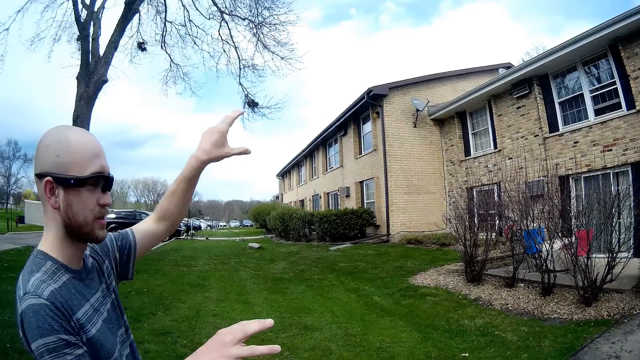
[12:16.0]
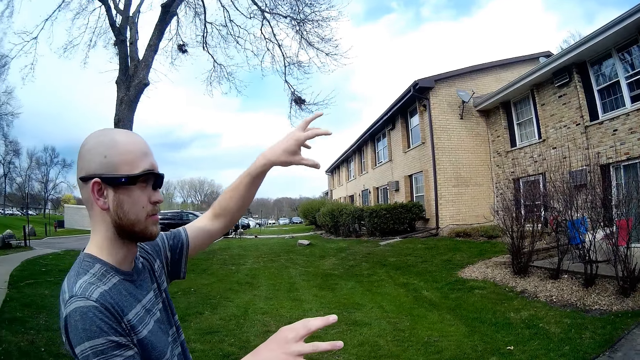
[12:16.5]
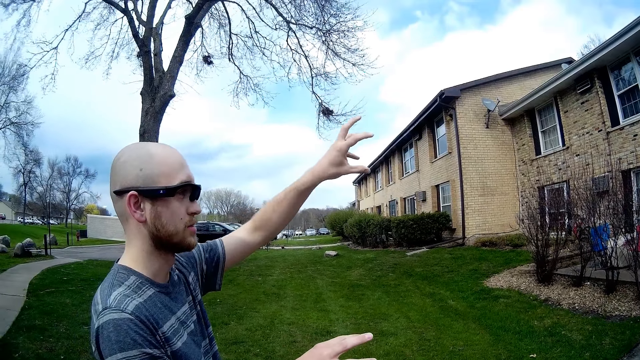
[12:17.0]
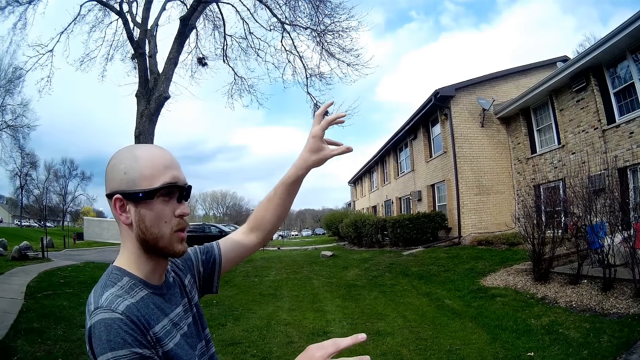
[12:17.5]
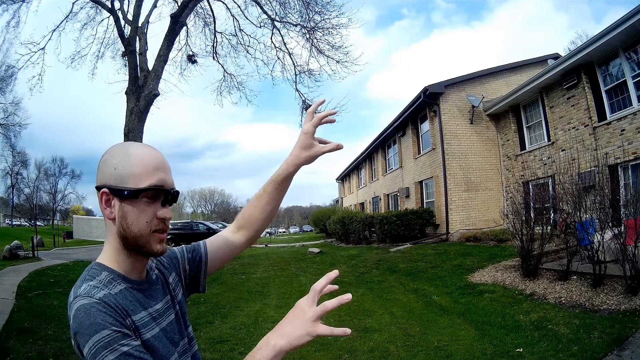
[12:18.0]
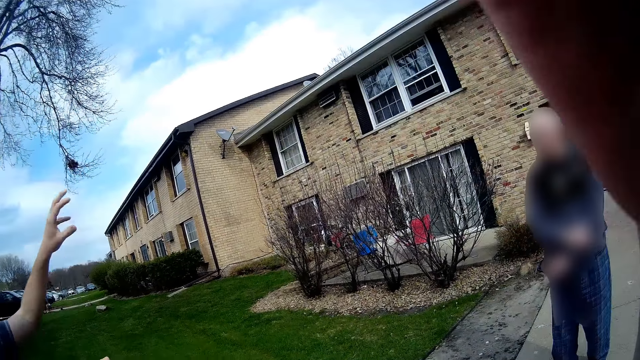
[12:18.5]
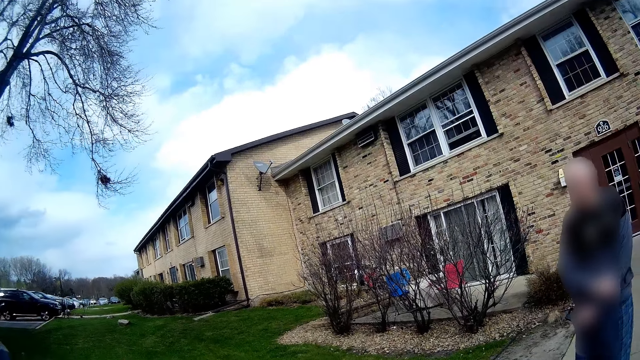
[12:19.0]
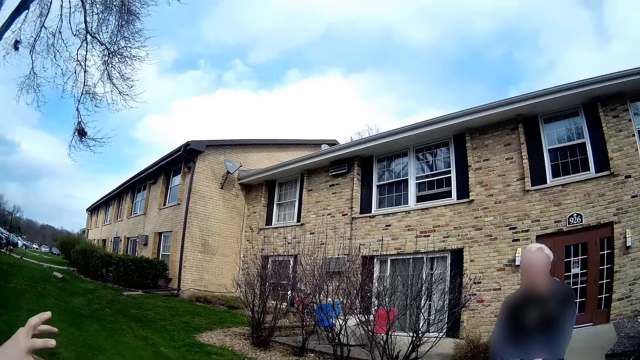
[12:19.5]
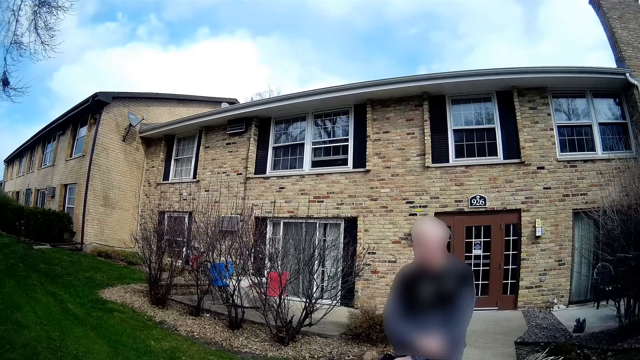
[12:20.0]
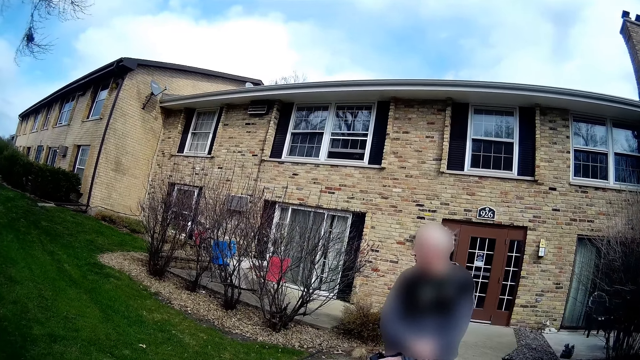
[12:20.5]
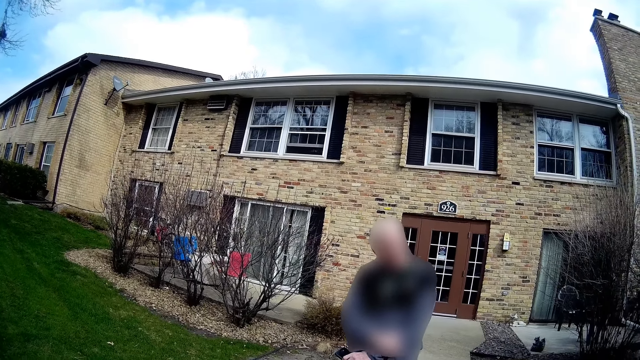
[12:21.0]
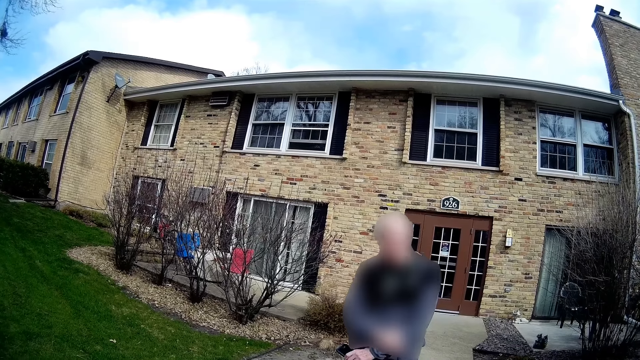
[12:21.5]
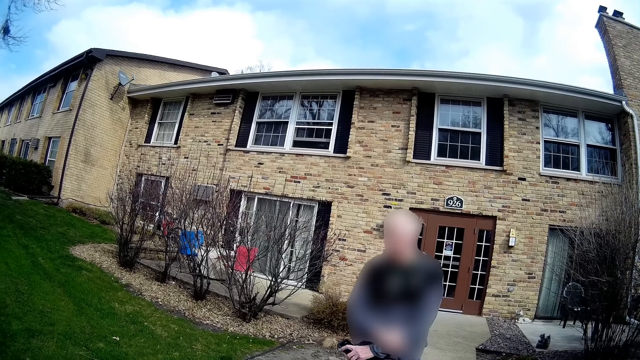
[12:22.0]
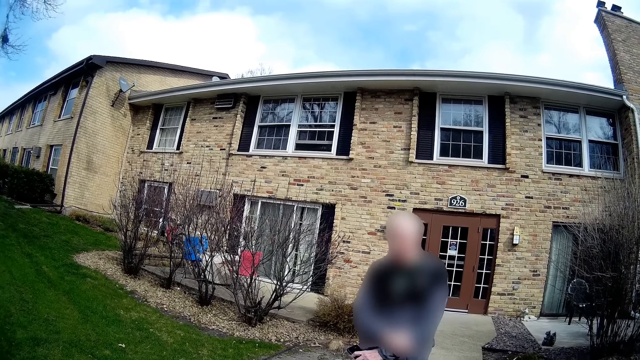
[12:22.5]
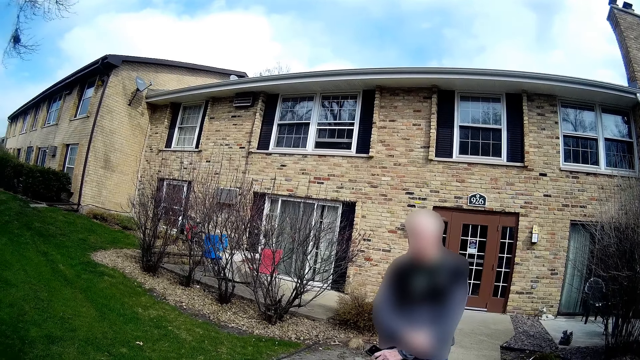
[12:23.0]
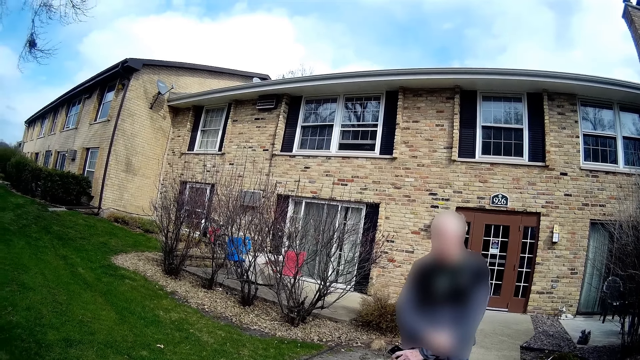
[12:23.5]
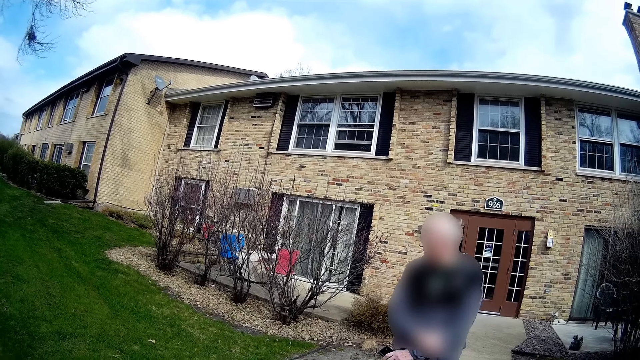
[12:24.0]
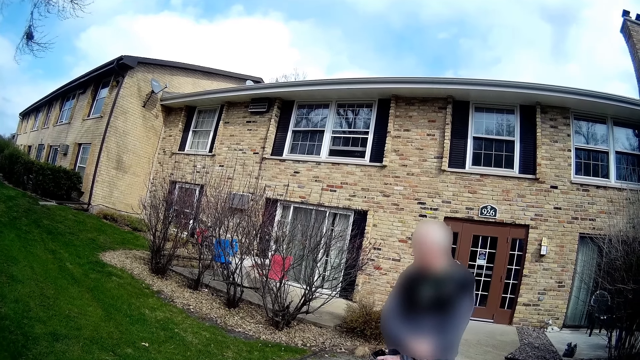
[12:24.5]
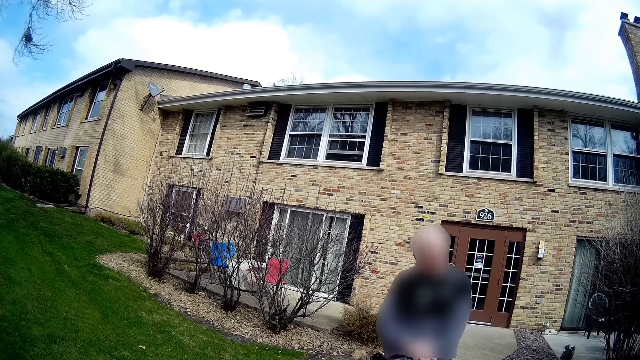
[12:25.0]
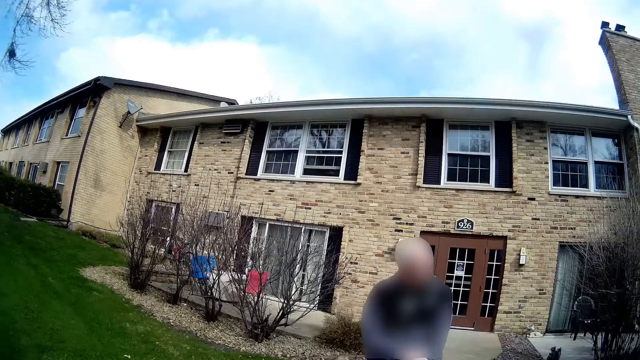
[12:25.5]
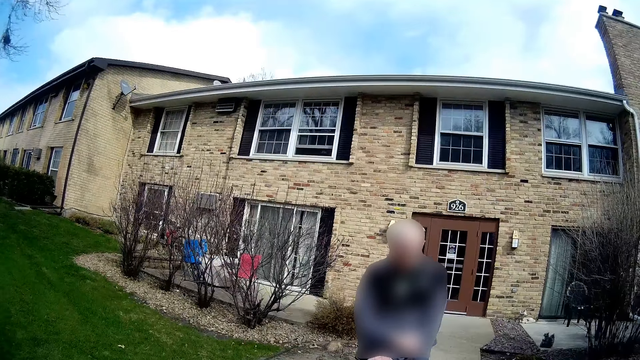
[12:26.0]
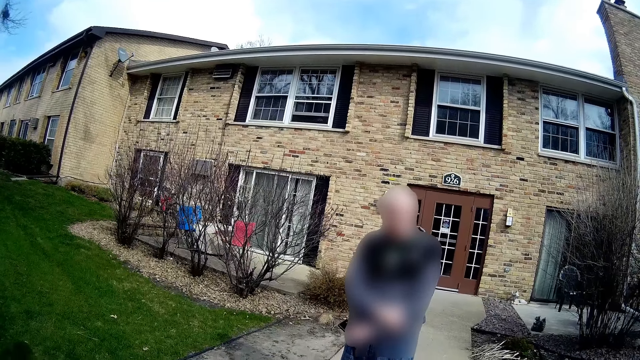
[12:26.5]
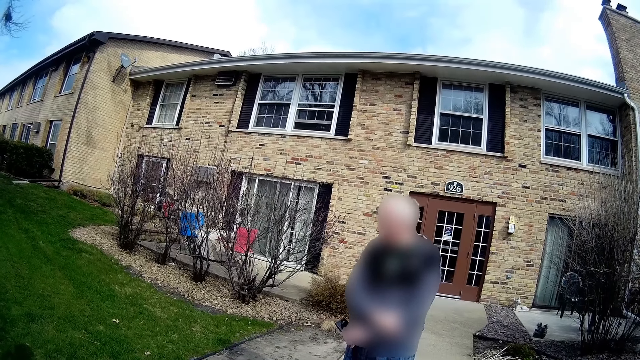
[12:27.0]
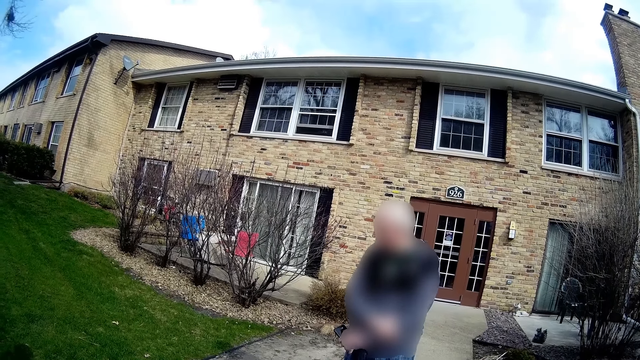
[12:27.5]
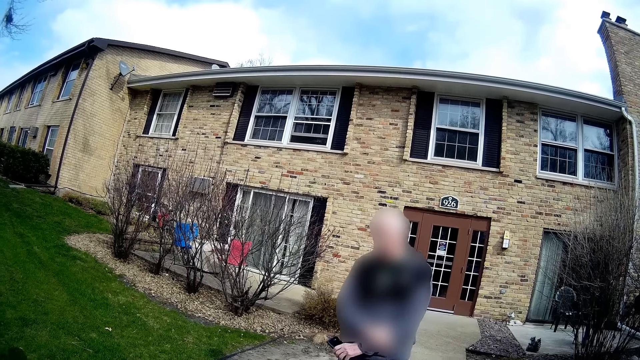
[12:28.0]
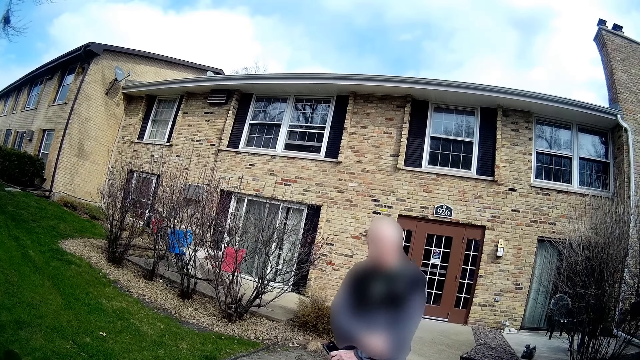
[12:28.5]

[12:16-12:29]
The camera wearer touches their hair. They shake their head.

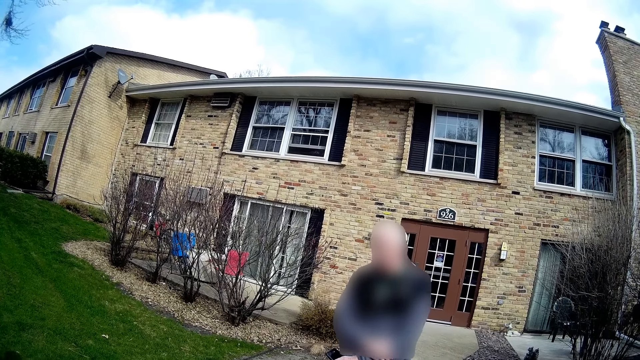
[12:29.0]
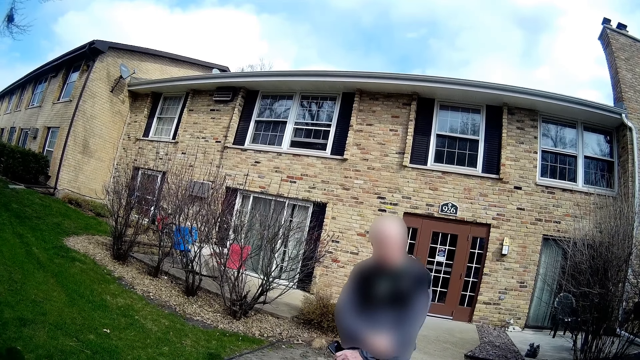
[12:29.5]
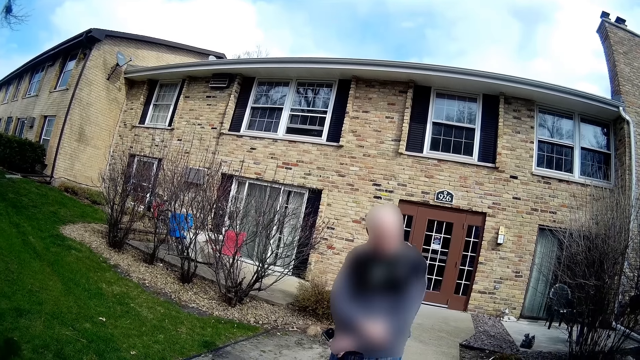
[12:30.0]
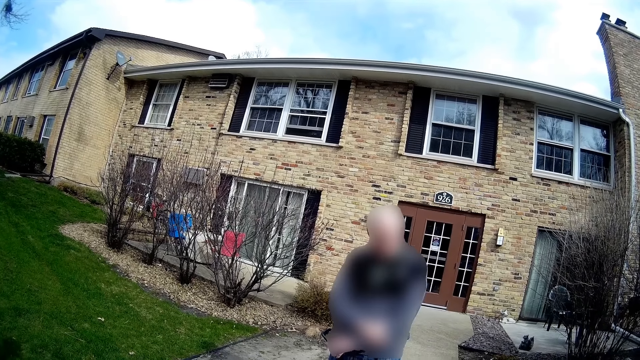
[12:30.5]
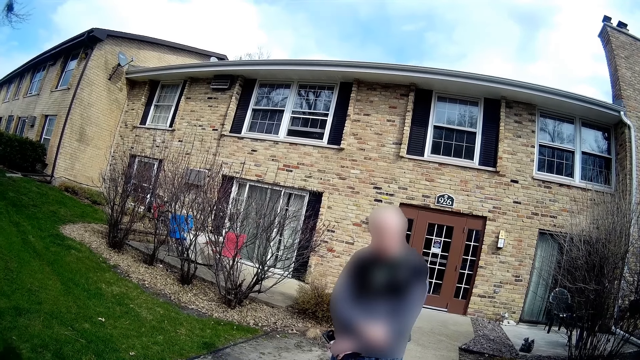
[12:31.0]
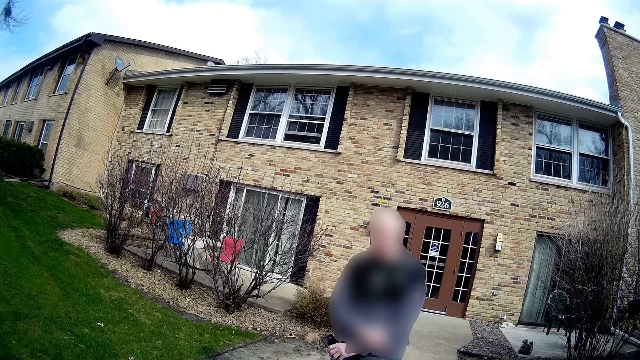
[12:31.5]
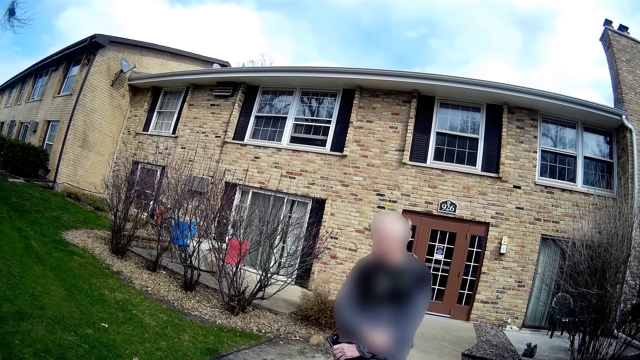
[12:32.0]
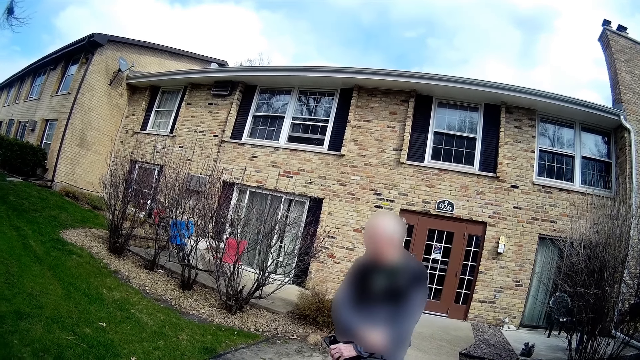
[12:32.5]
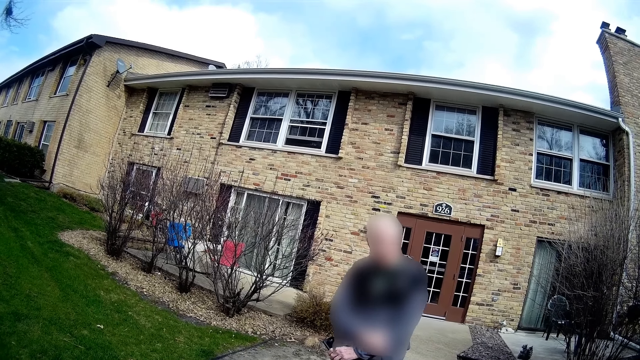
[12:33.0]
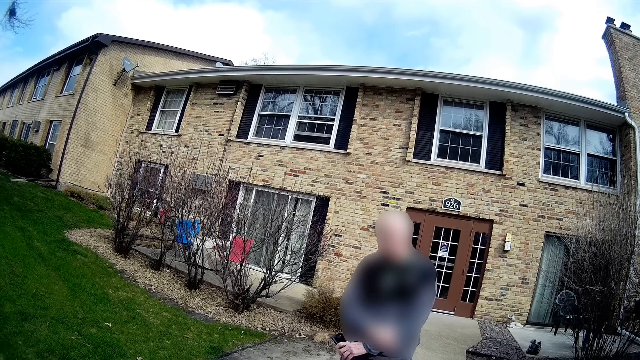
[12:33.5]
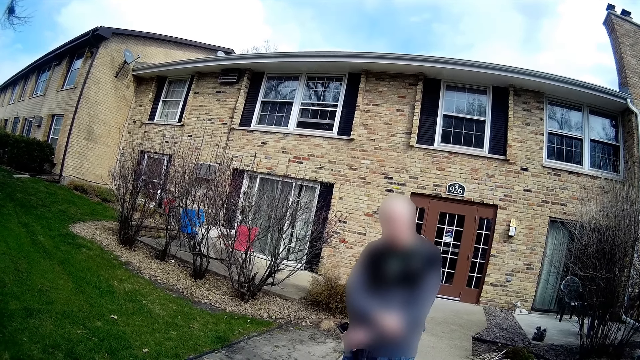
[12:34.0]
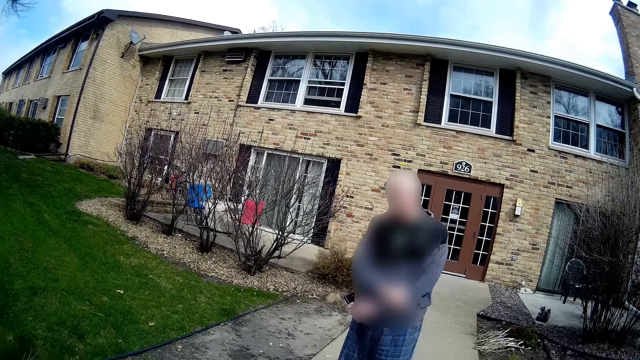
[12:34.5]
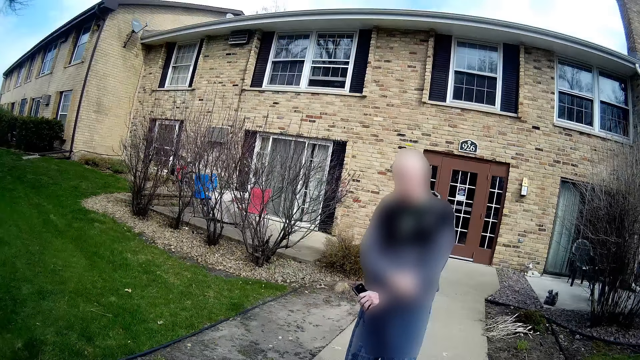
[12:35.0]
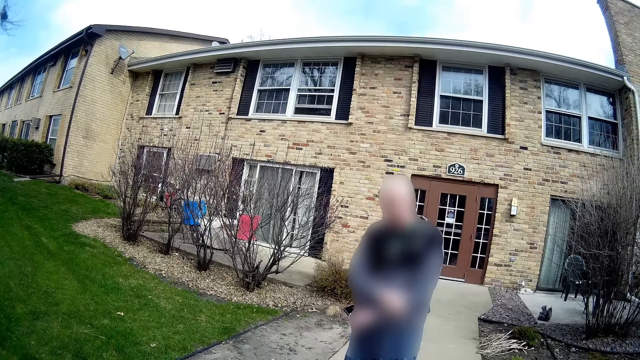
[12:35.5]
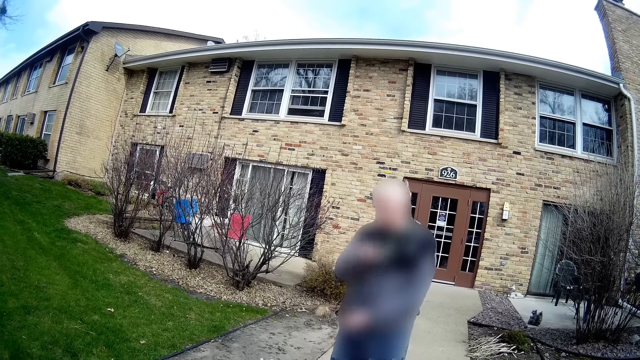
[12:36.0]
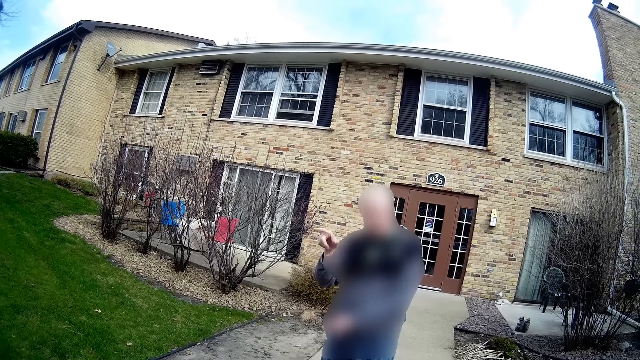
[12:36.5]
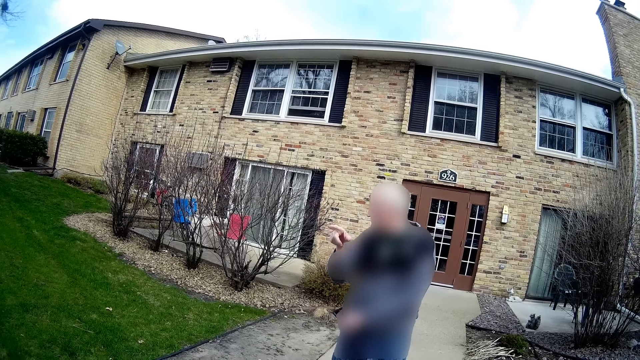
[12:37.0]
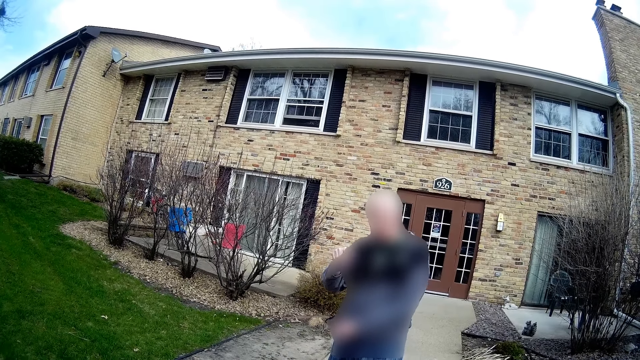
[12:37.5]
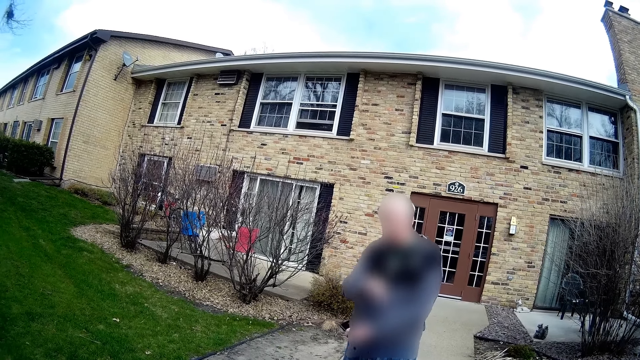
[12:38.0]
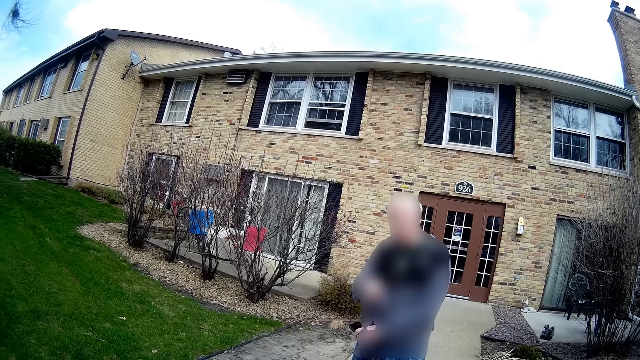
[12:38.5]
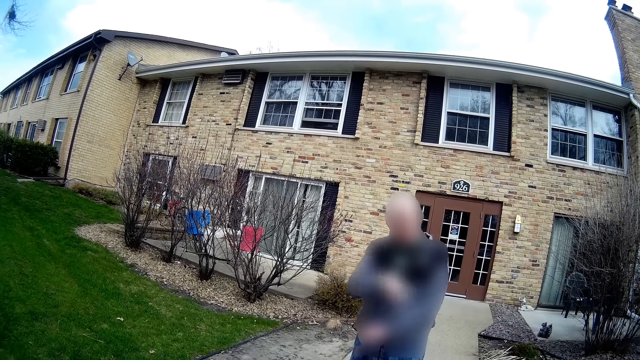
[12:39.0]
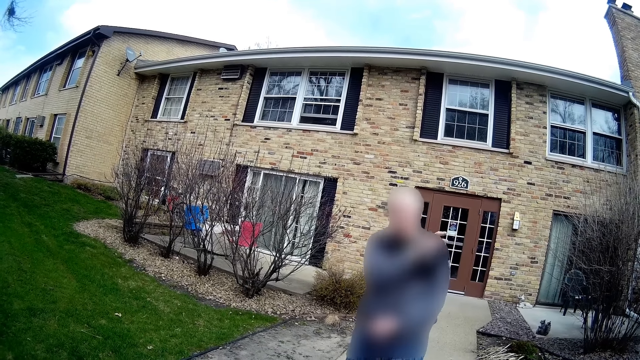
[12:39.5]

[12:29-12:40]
The camera wearer shakes their head.
